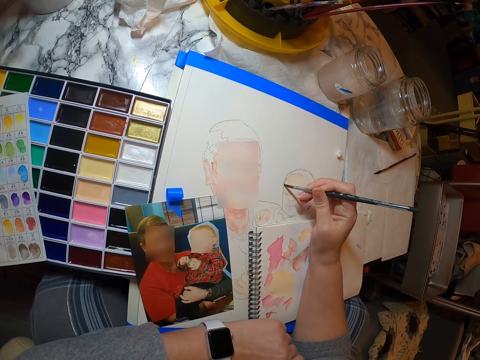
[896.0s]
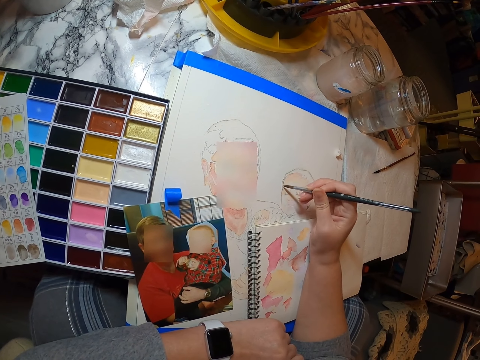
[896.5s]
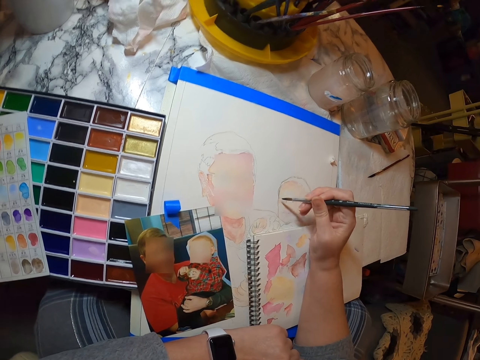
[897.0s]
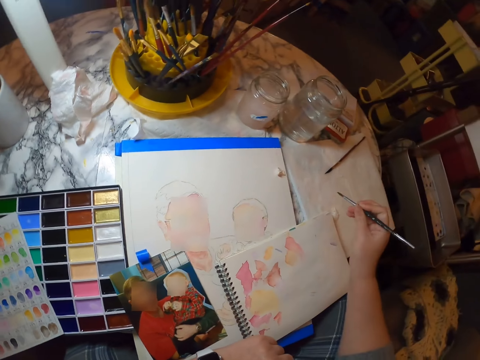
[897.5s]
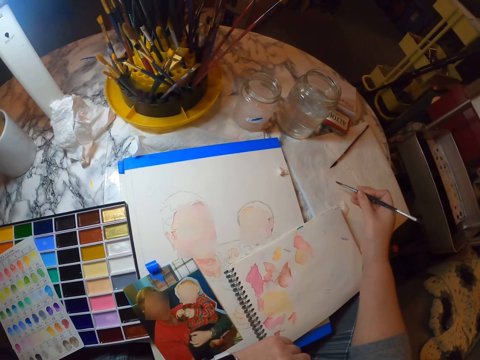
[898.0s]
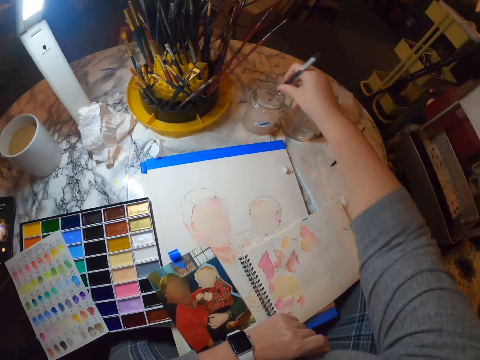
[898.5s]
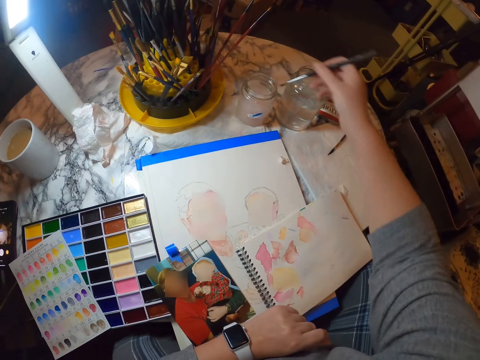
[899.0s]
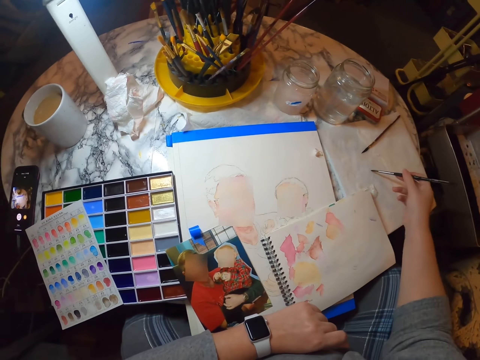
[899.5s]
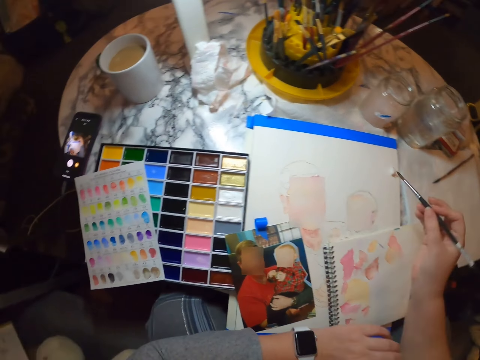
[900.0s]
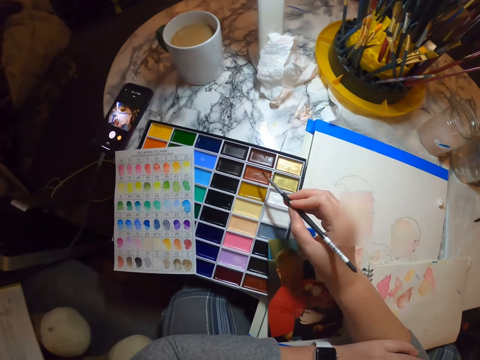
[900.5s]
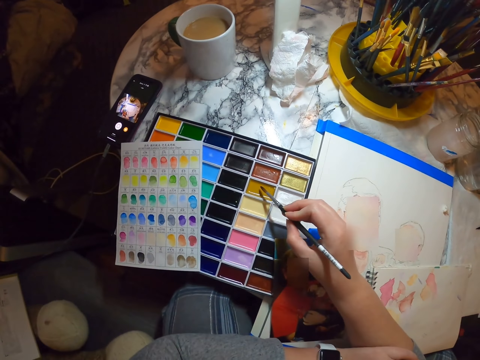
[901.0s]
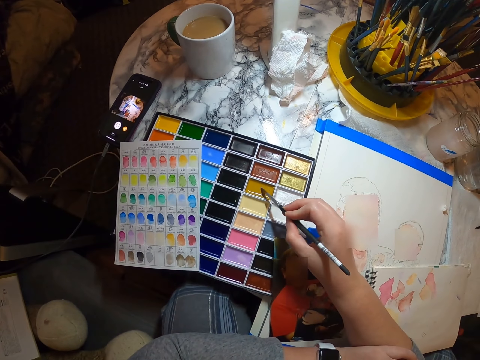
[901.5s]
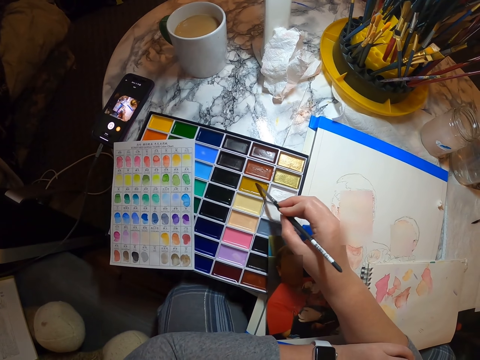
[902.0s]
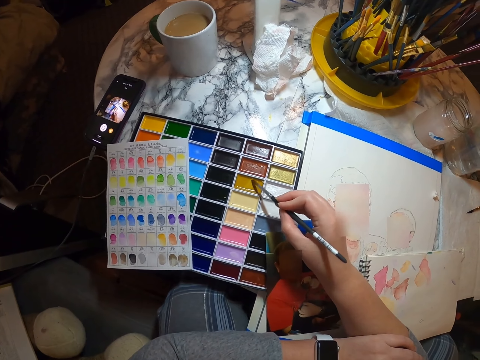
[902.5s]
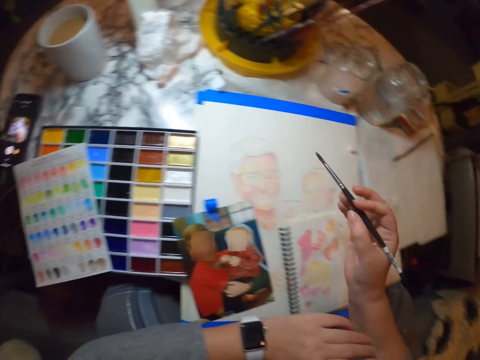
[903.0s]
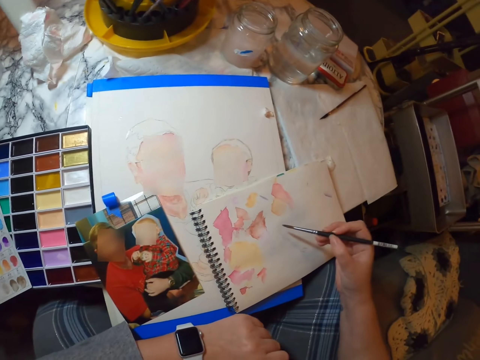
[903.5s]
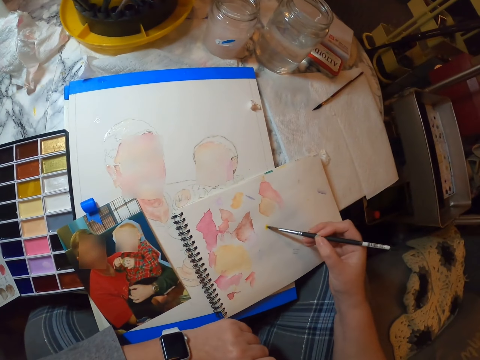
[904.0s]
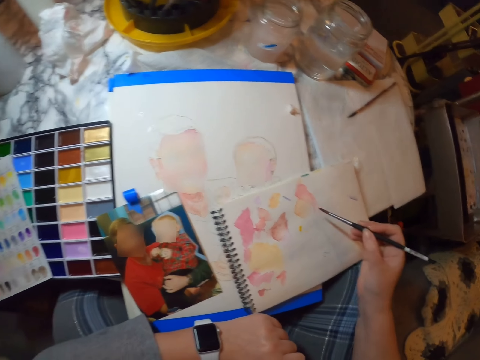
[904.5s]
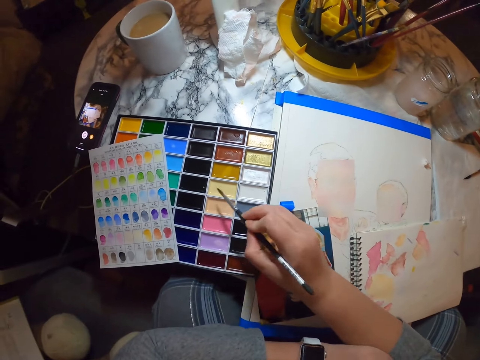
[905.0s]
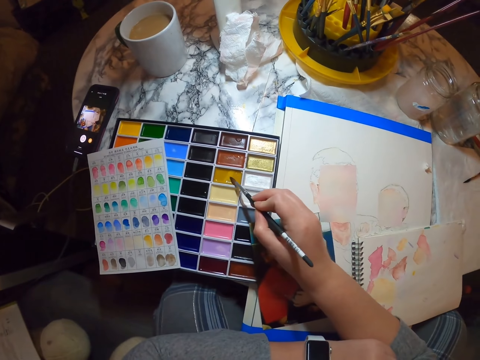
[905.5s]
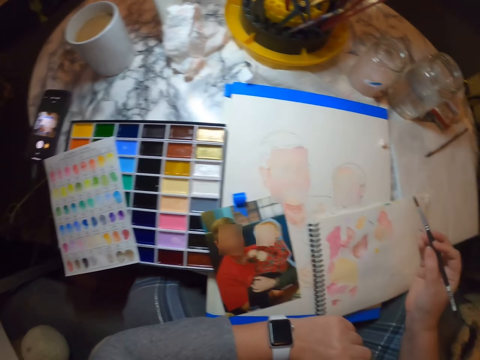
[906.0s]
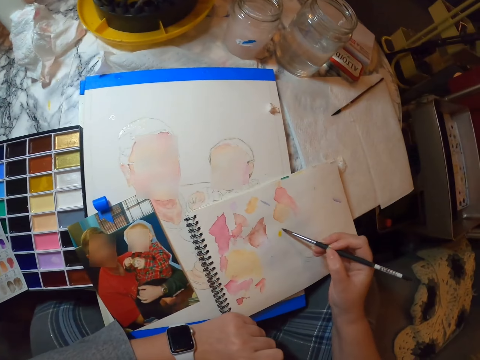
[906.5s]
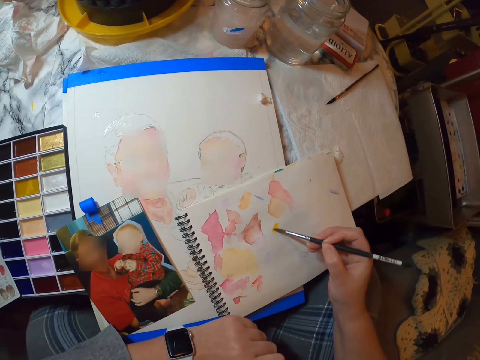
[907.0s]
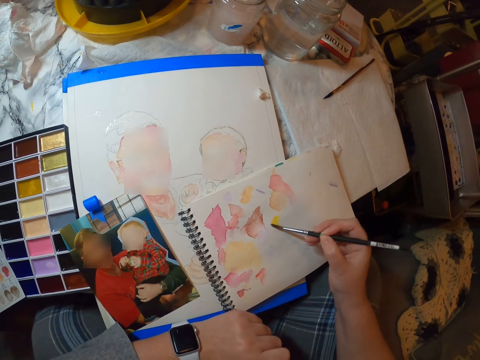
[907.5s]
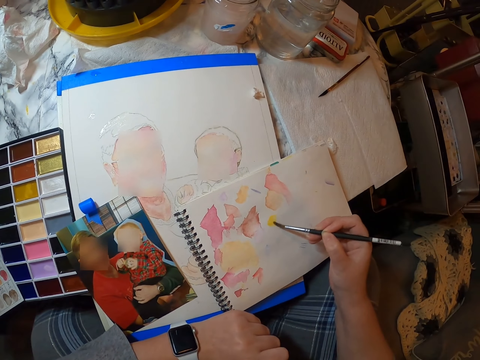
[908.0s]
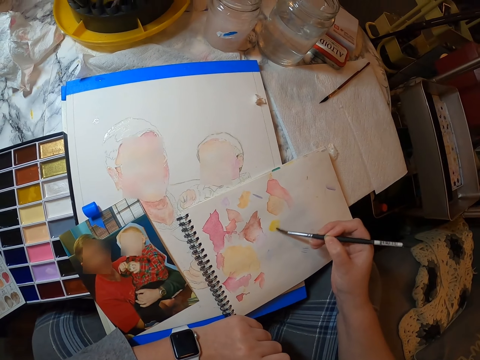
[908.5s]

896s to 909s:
The camera wearer dips the brush in something. They dip the paint brush in the paint palette. They pick a colour from the paint palette. They paint. They dip the paint brush in the paint palette. They mix the paints. They dip the paint brush in the paint palette.

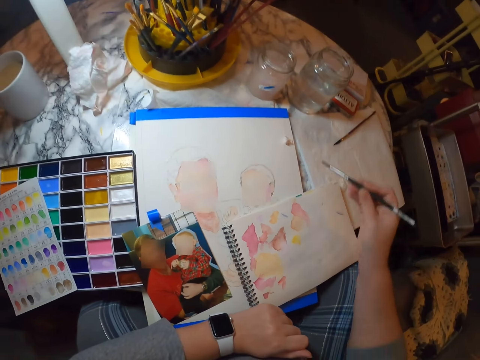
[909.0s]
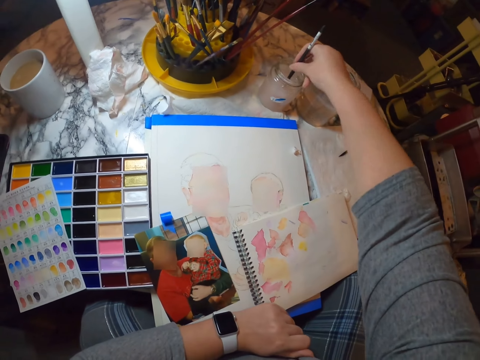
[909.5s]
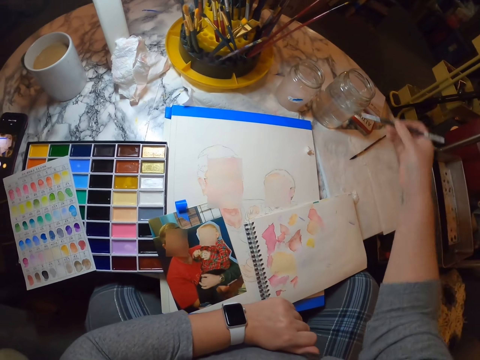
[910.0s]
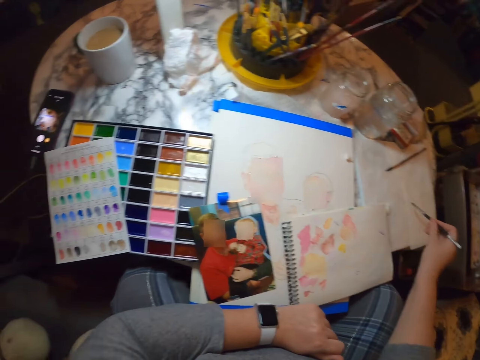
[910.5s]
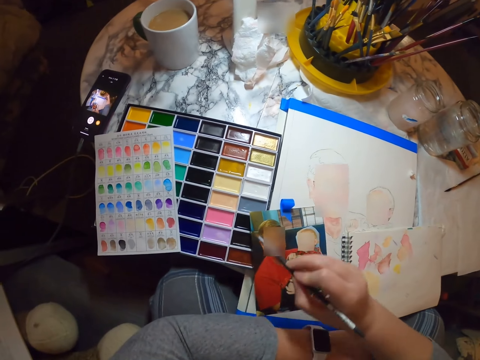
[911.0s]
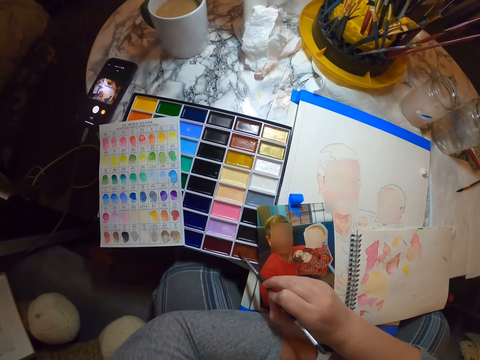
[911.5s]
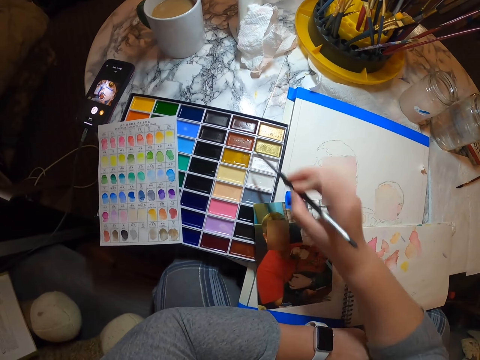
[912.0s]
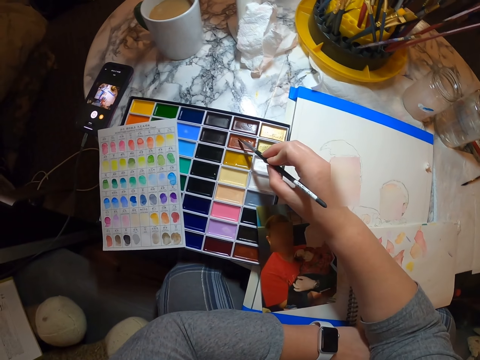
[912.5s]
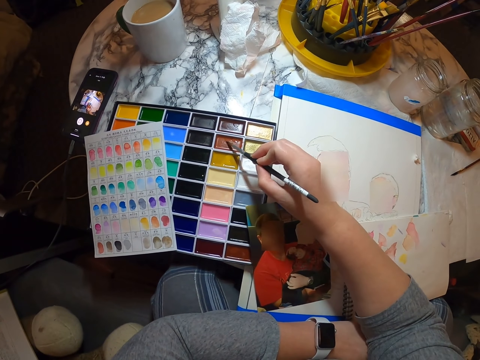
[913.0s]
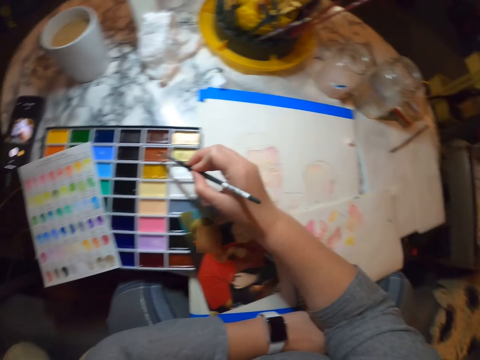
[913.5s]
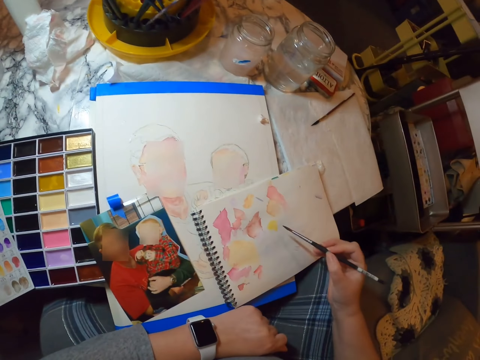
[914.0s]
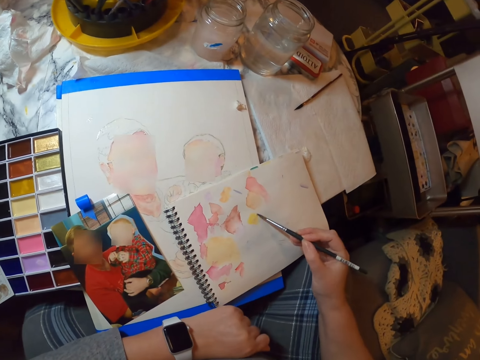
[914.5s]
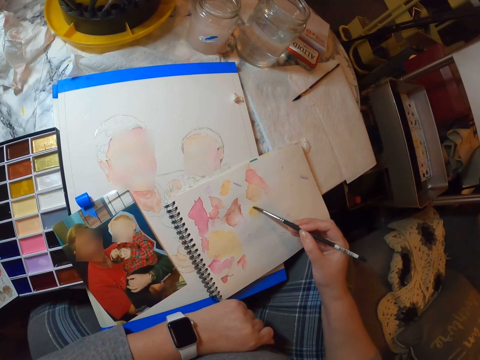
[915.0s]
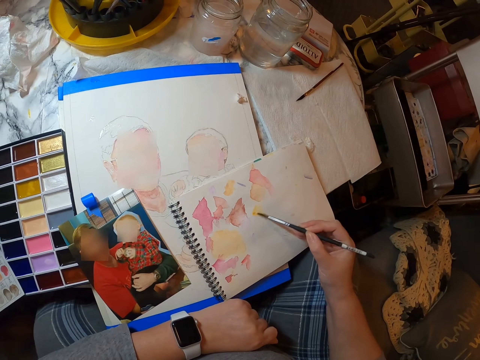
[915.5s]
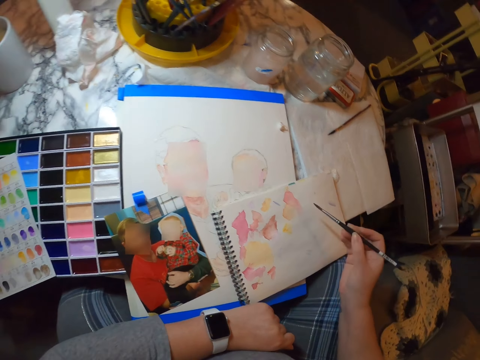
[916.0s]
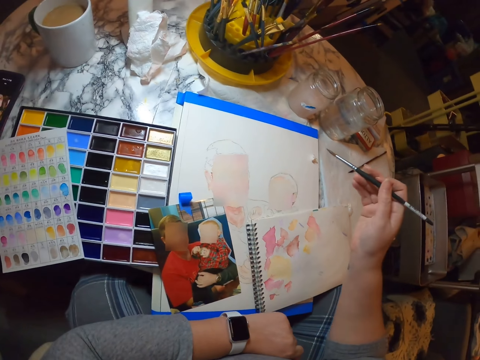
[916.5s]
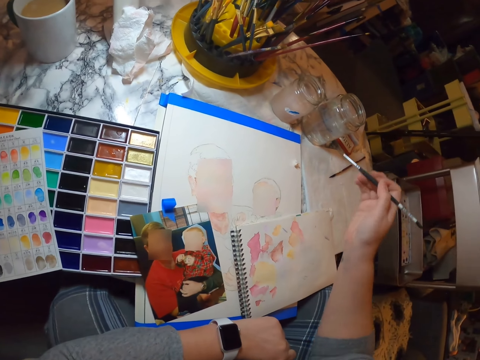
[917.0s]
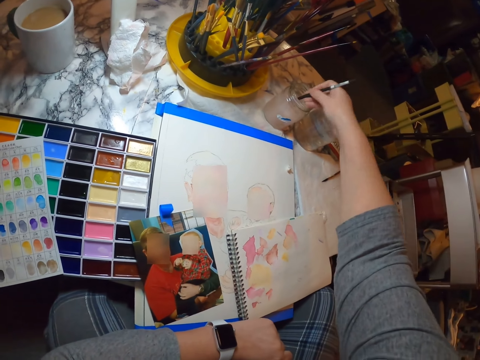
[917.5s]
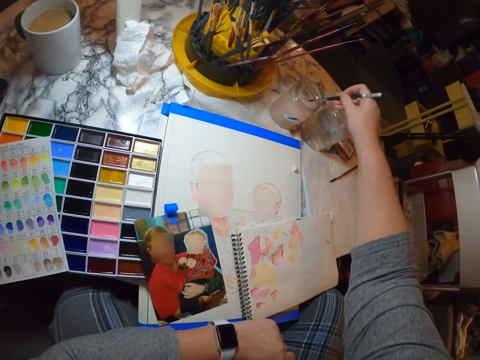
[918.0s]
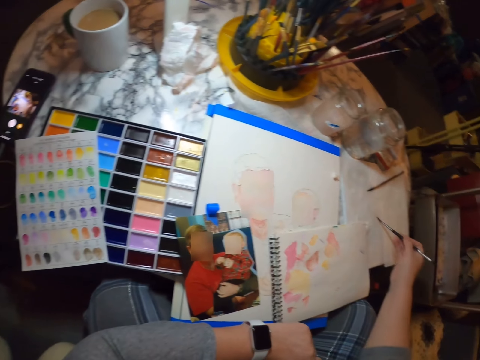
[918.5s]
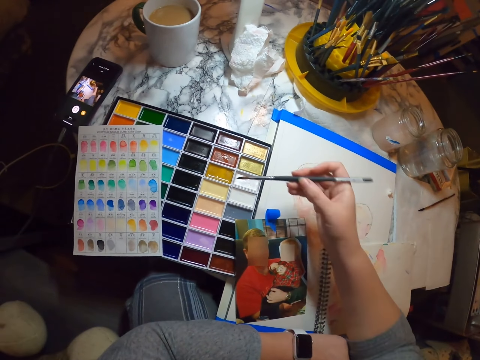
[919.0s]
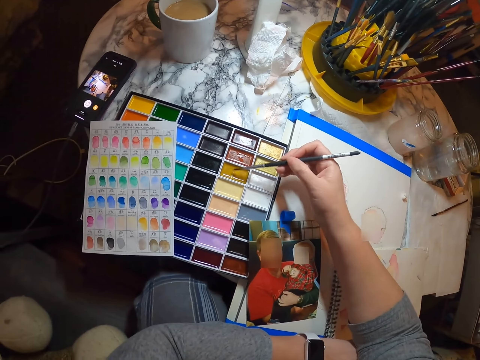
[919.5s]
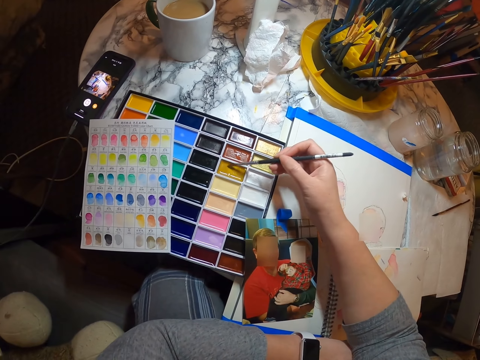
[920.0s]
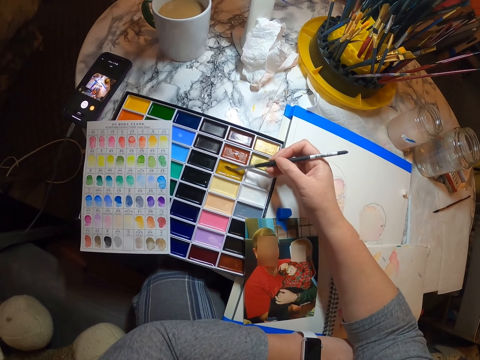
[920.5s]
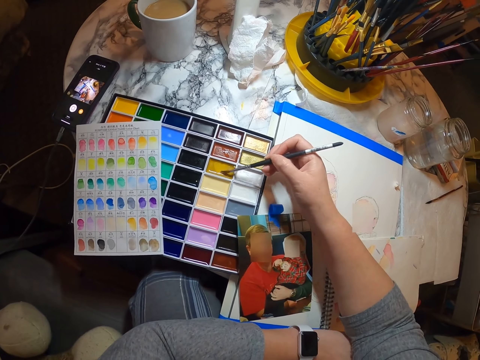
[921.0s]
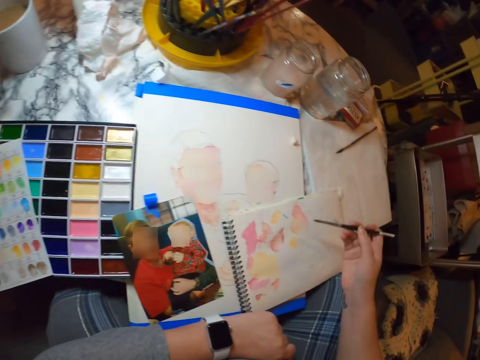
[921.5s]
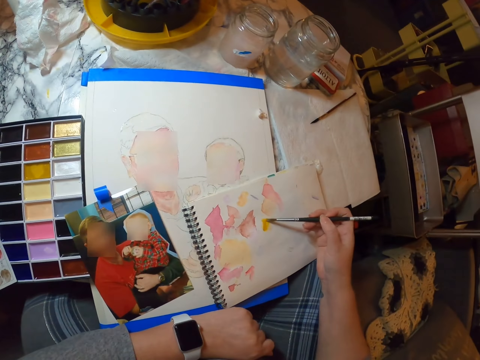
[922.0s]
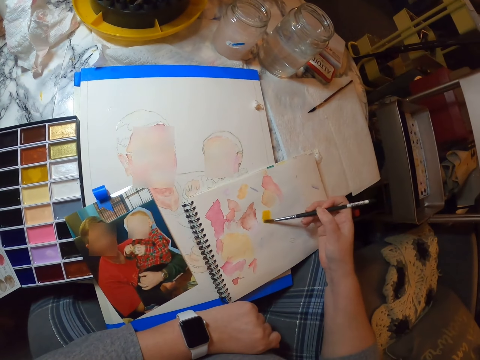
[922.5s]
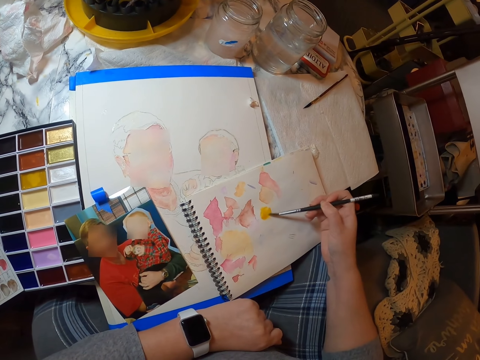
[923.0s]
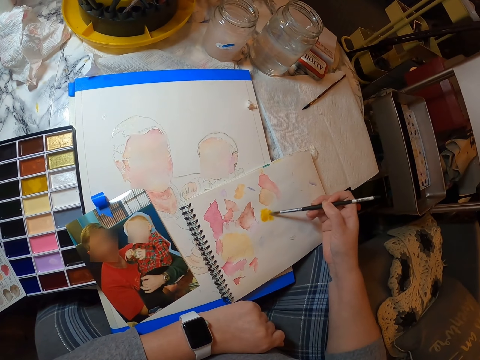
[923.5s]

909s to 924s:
The camera wearer dips the brush in something. They dry the brush. They dip the paint brush in the paint palette. They paint. They dip the brush in something. They dry the brush. They dip the paint brush in the paint palette. They paint.
